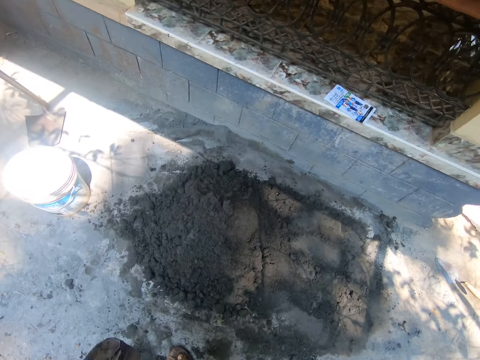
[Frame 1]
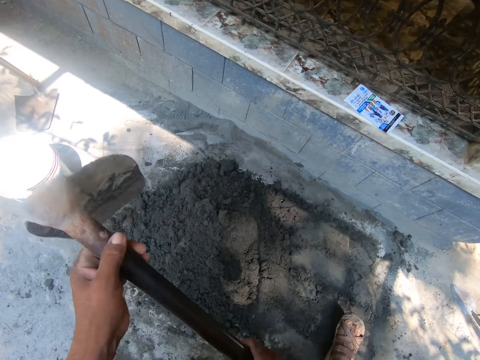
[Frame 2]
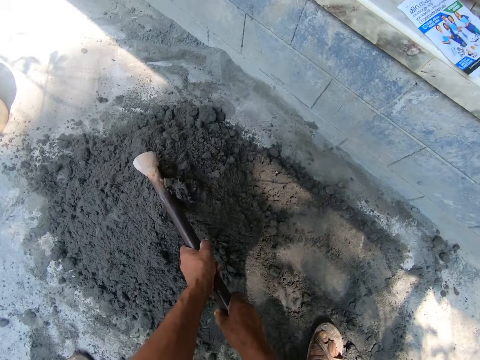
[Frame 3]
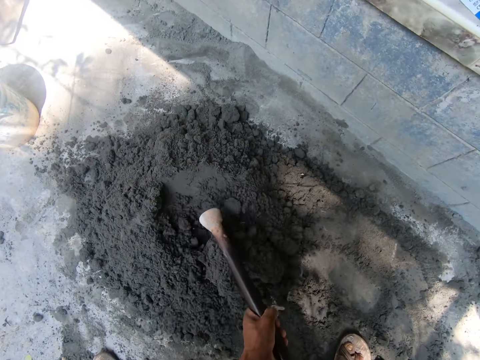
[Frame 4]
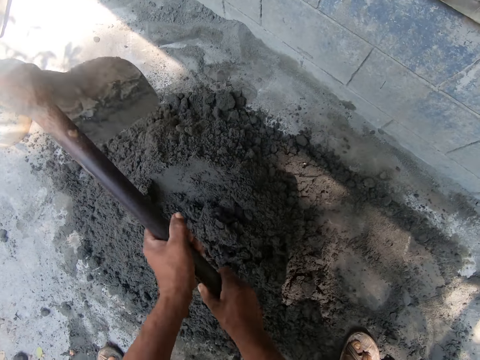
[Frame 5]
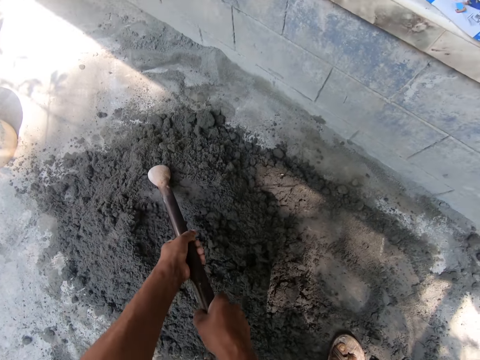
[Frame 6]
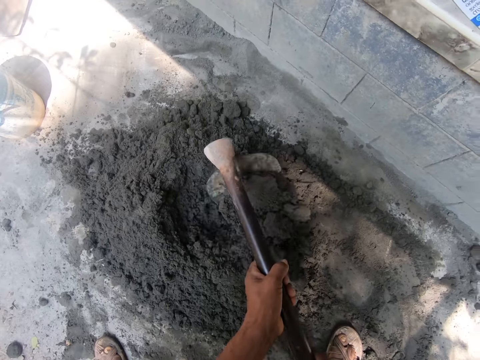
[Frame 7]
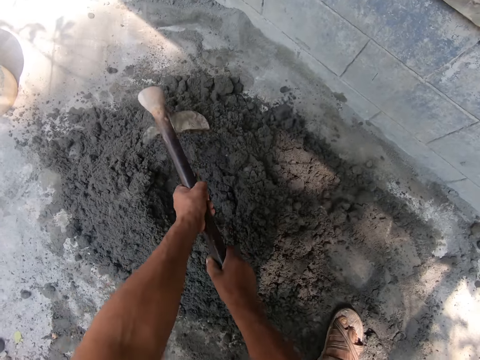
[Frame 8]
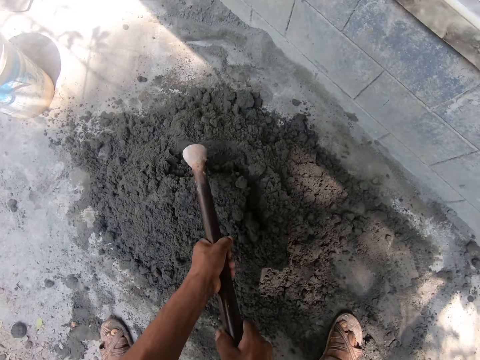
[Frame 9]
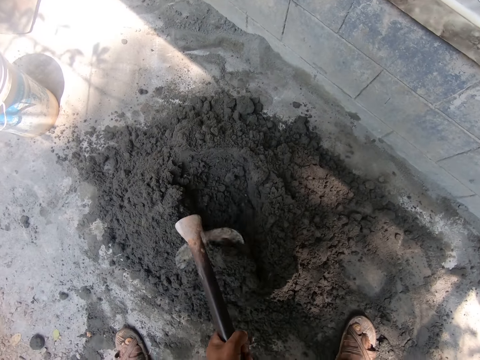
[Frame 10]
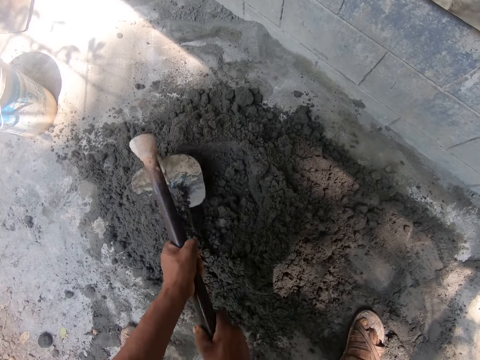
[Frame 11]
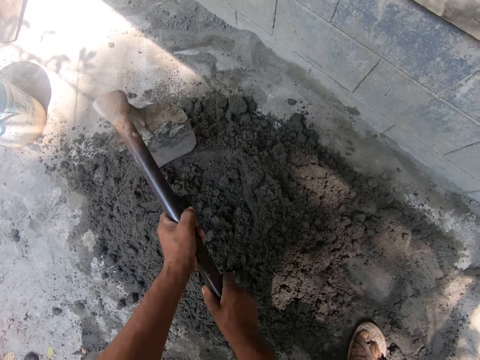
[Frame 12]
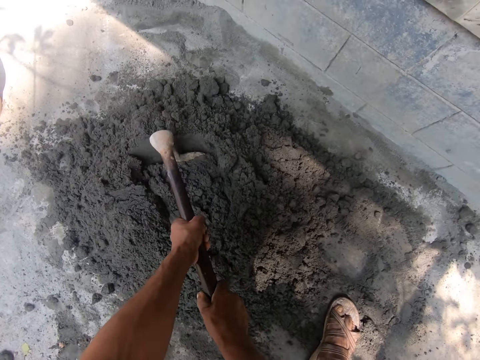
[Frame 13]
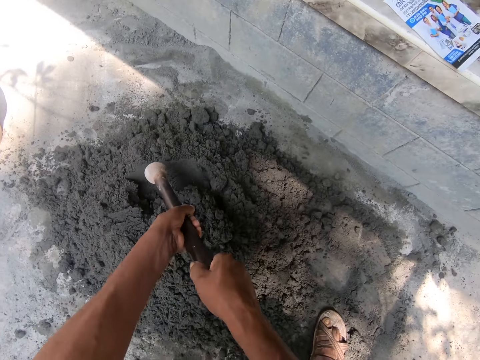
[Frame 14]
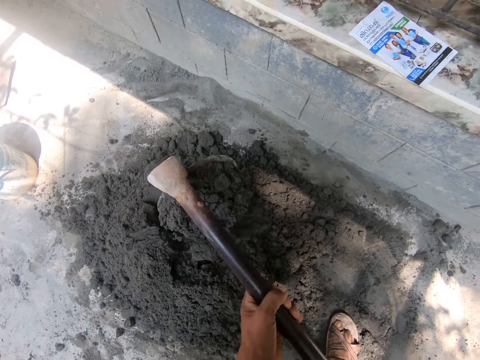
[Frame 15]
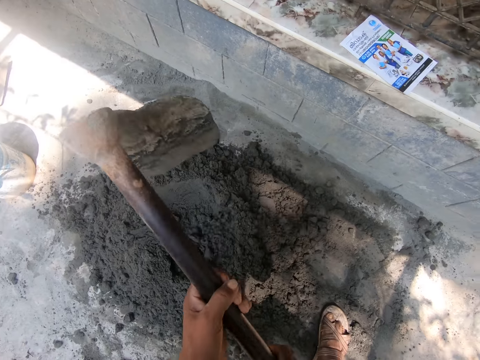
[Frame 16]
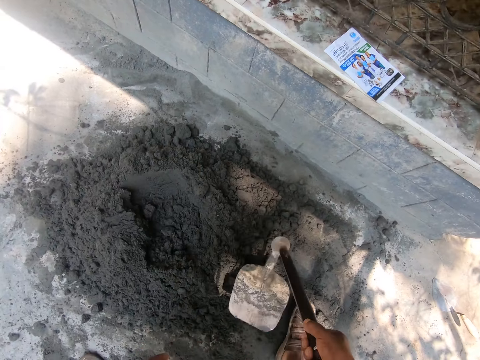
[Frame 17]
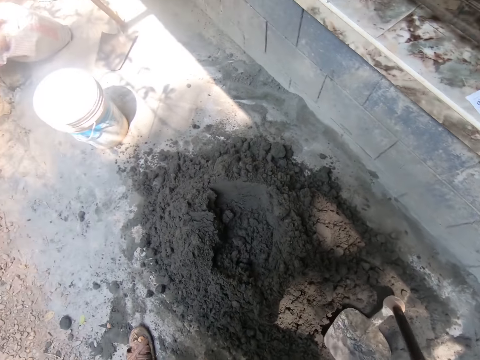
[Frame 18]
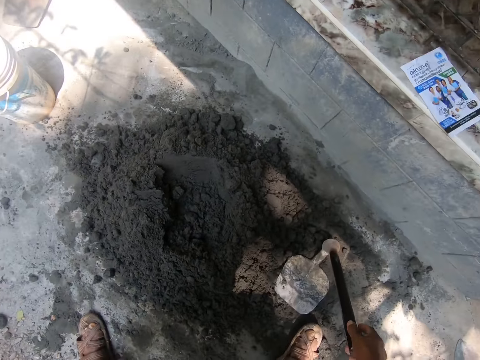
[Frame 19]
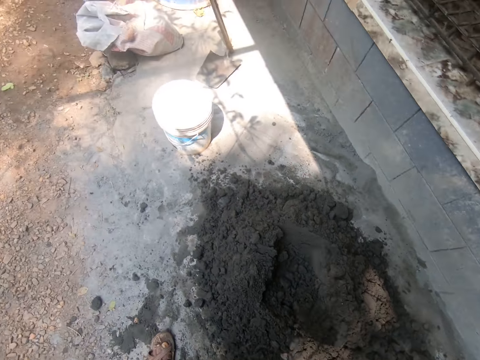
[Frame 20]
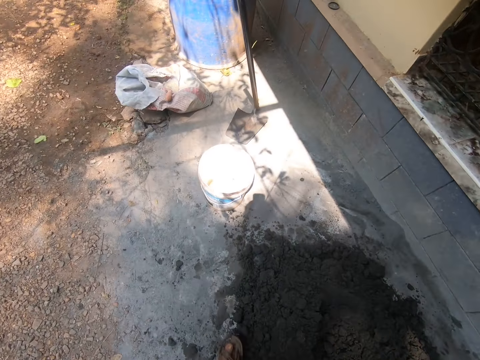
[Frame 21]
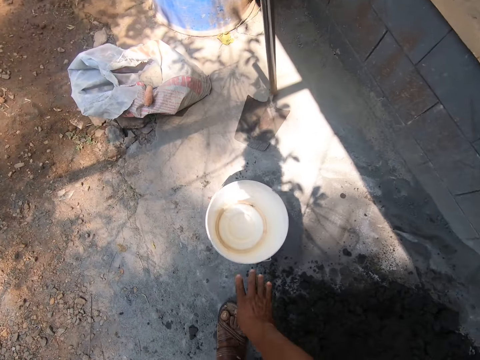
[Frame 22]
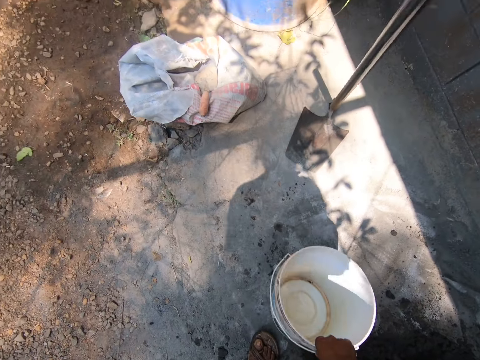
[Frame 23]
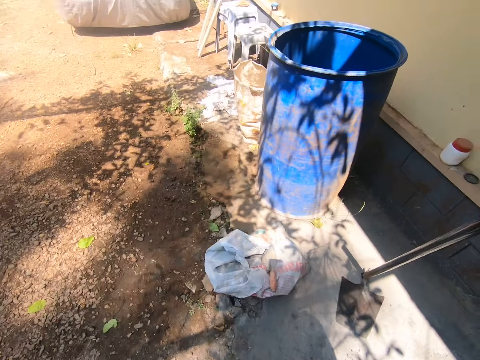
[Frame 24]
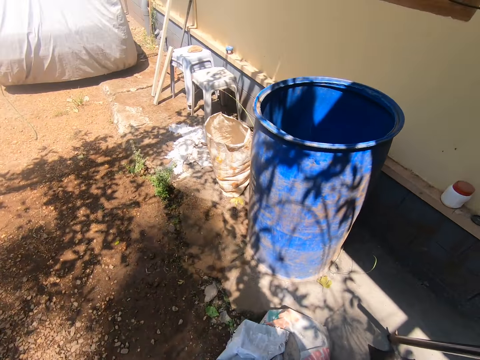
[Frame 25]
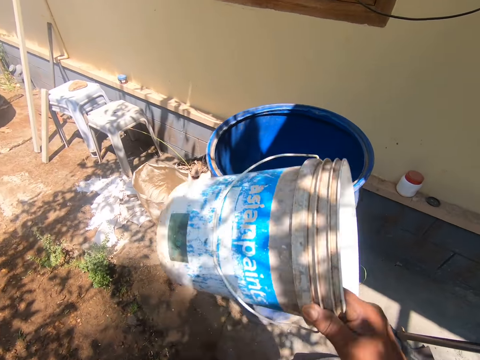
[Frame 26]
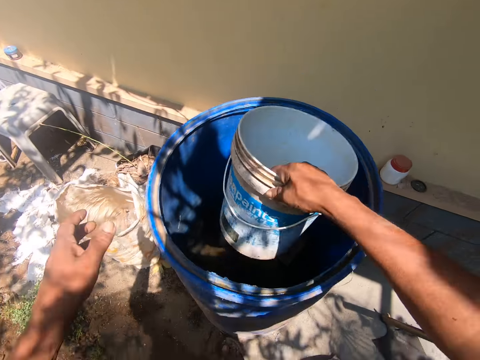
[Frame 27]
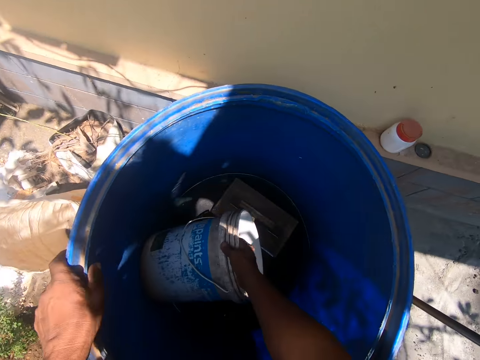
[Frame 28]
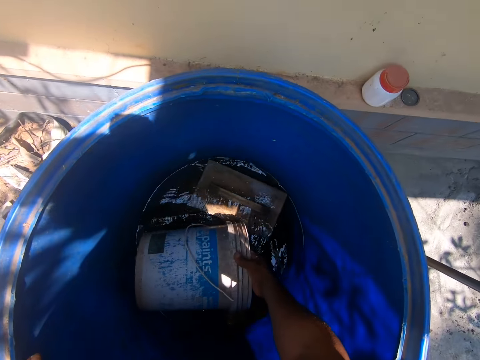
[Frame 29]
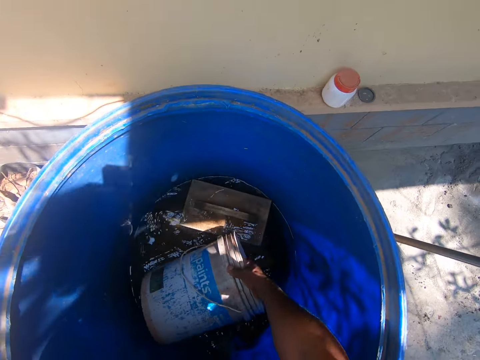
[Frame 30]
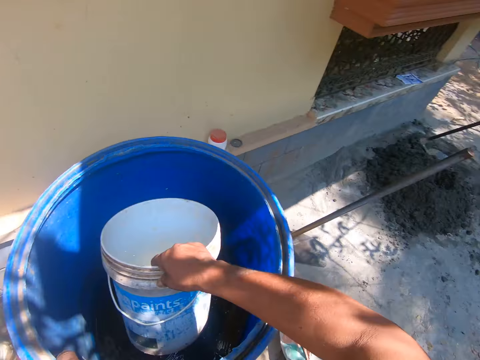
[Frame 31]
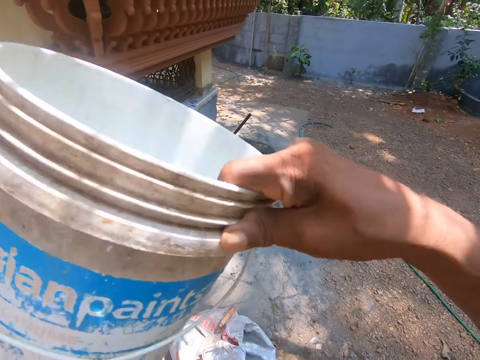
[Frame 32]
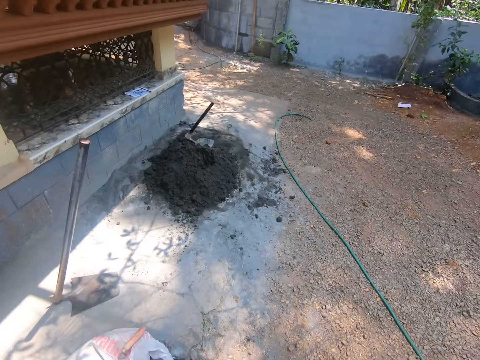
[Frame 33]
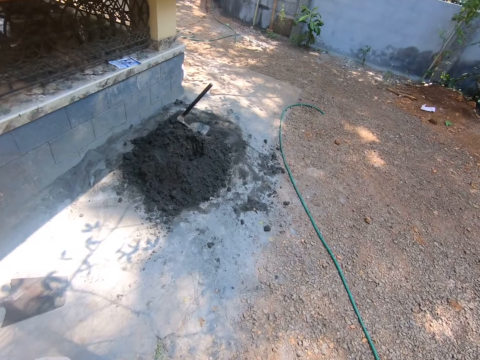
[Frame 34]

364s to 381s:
The camera wearer turns the cement mix on the ground with the hoe in his hands. He packs cement mix from the ground with the hoe in his hands. He pours the cement mix on the cement mix on the ground with the hoe in his hands. He withdraws his left hand from the hoe. He places the hoe on the ground with his right hand. He walks towards the bucket. He lifts the bucket from the ground with his right hand. He walks towards the water tank. He dips the bucket into a drum with his right hand. He rests his left hand on the drum. He fetches water from the drum with the bucket in his right hand.

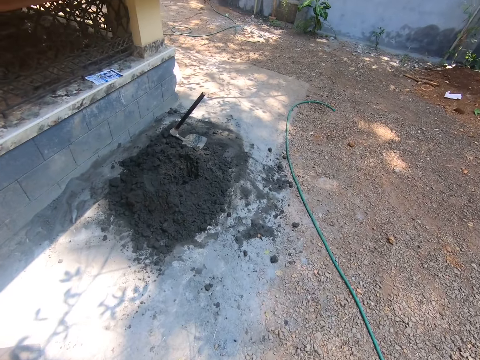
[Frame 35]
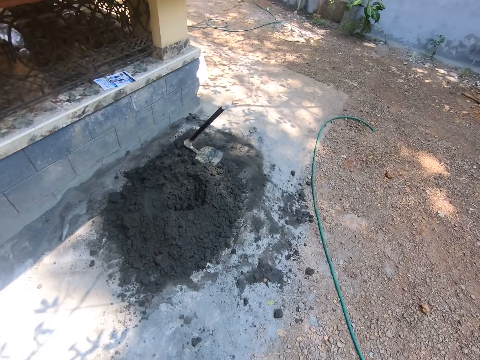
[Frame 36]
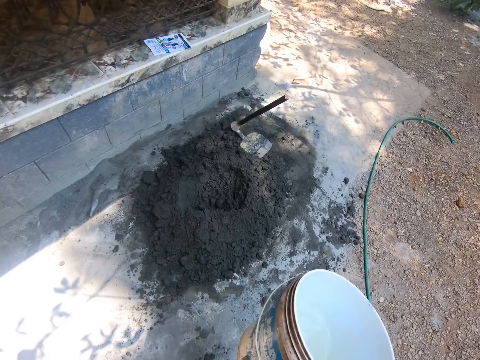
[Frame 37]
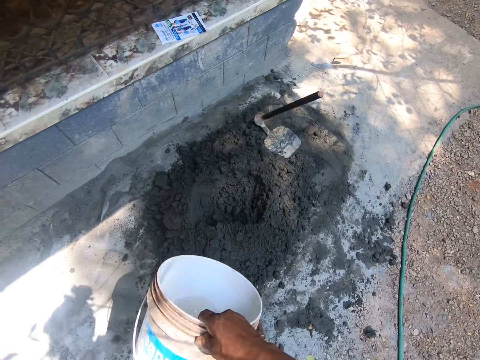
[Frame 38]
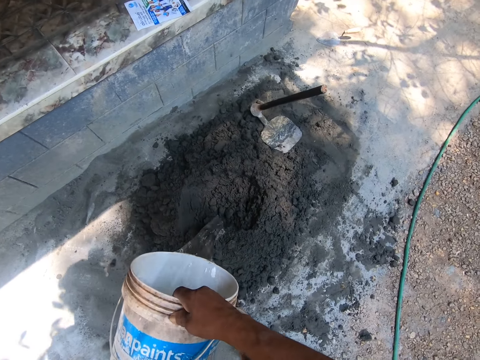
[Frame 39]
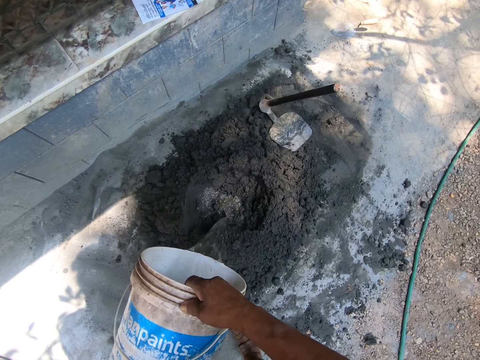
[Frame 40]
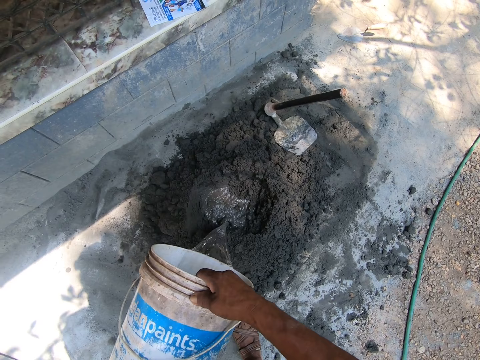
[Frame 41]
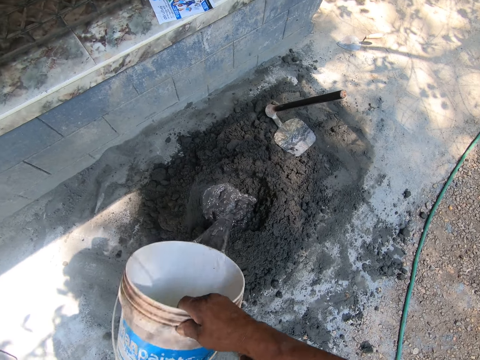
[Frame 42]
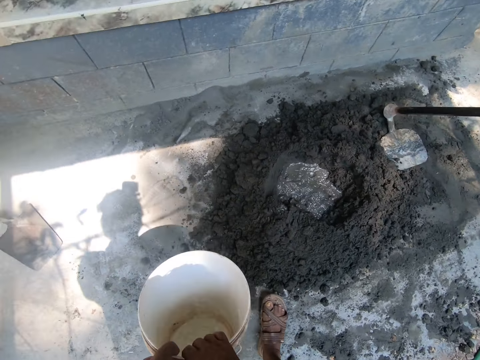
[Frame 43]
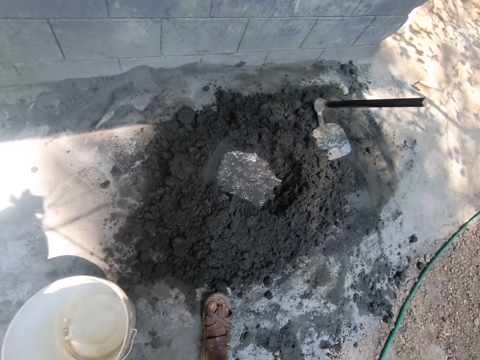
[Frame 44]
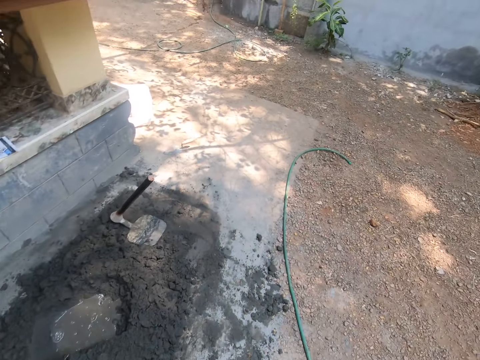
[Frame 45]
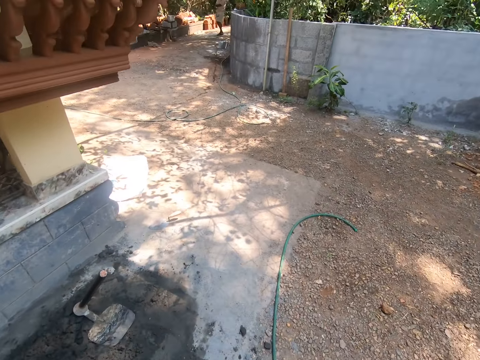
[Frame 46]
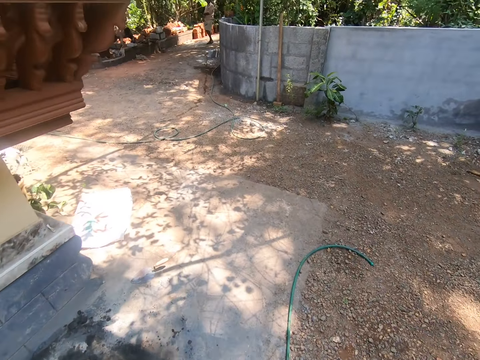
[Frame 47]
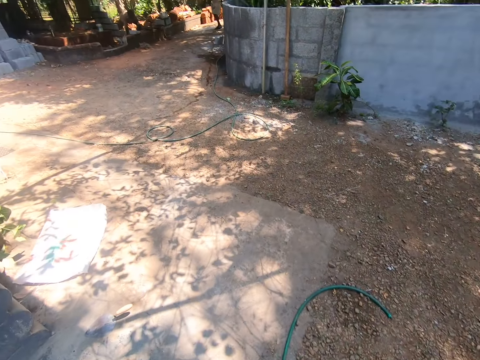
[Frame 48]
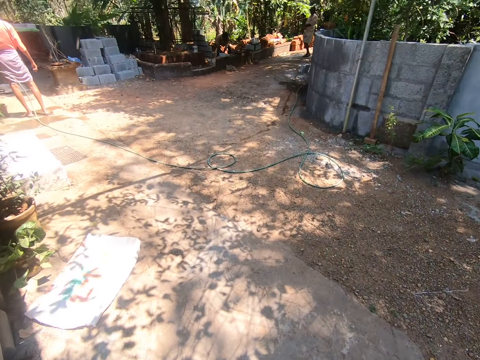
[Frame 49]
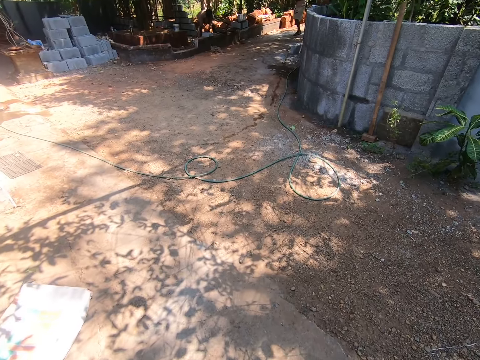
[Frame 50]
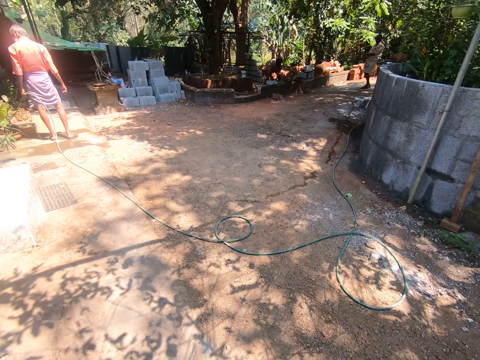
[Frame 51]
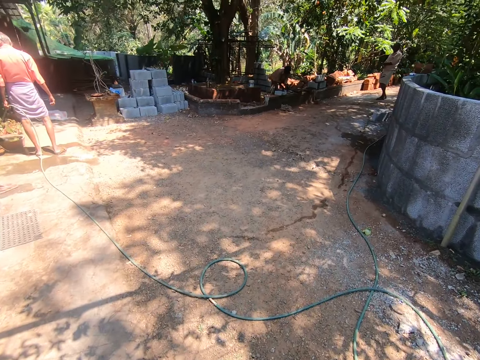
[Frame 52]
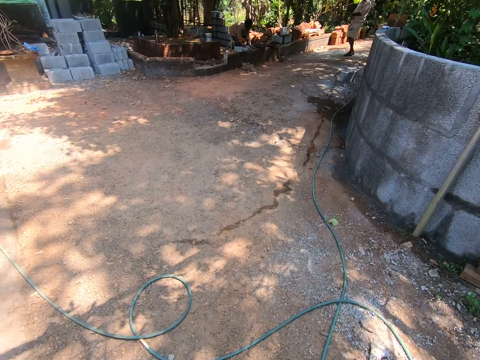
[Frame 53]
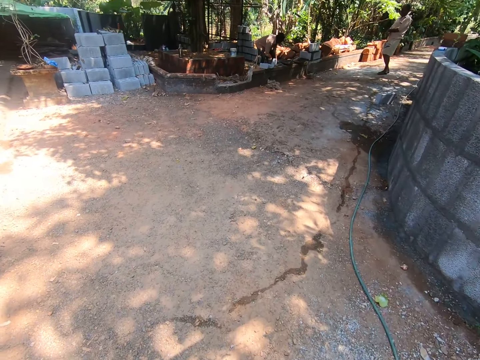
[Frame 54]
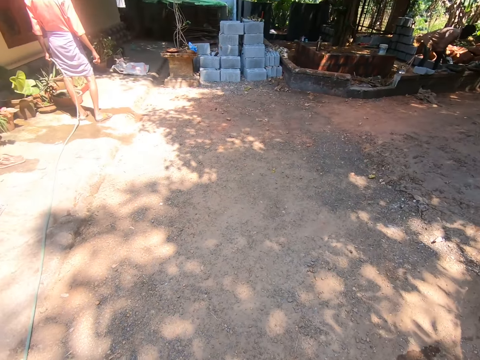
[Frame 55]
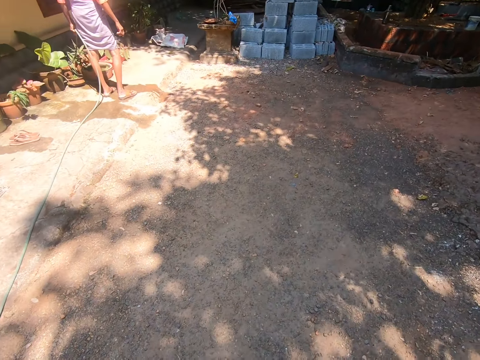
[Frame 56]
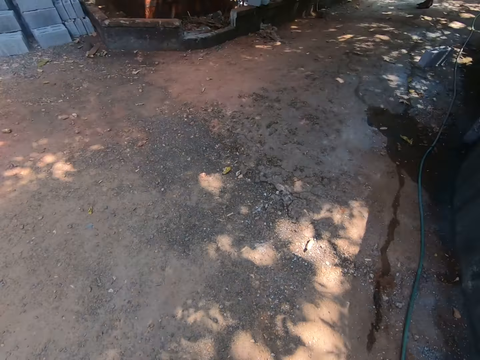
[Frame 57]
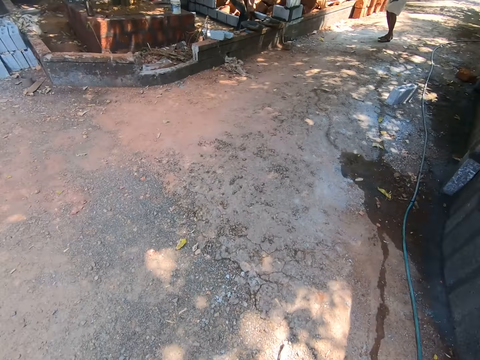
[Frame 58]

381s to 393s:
The camera wearer walks a few steps. He pours the water into the cement mix with the bucket in his right hand. He places the bucket on the floor with his right hand. He walks past a man. The man appears.
